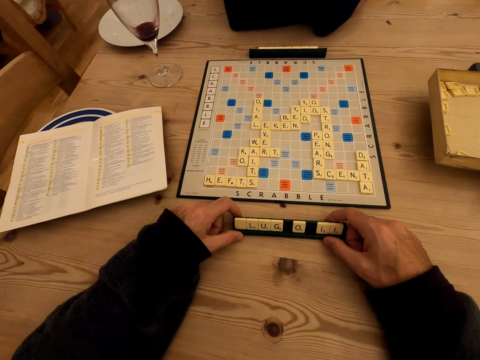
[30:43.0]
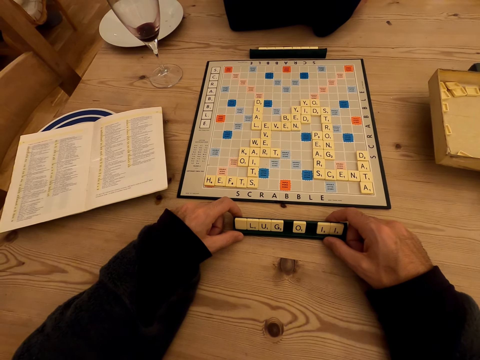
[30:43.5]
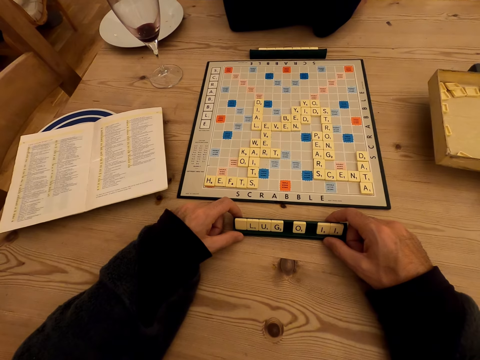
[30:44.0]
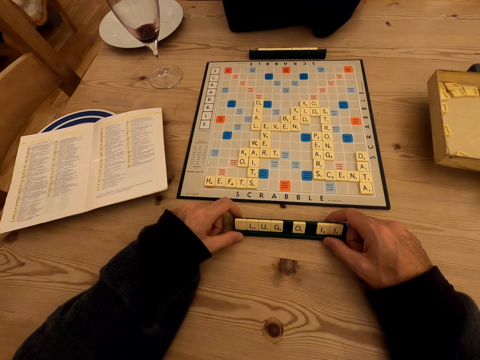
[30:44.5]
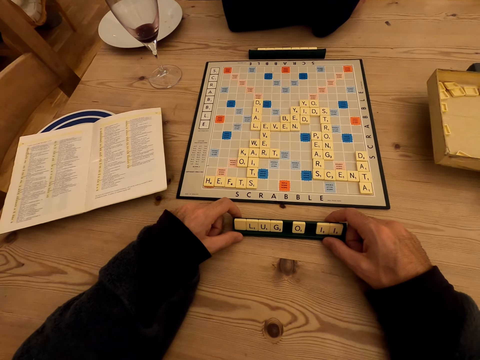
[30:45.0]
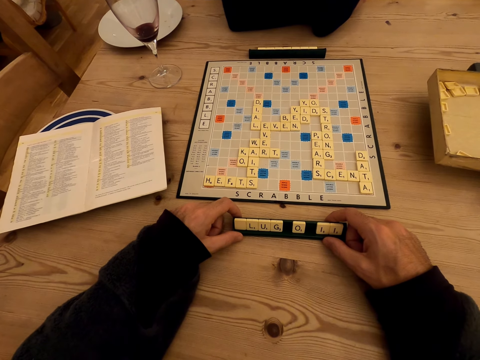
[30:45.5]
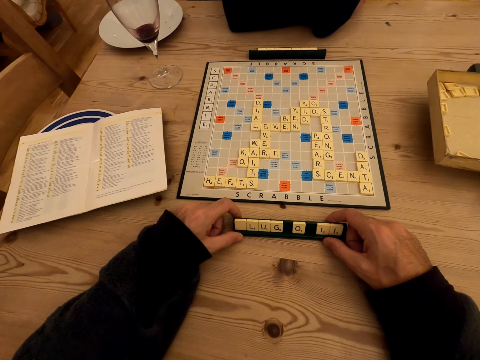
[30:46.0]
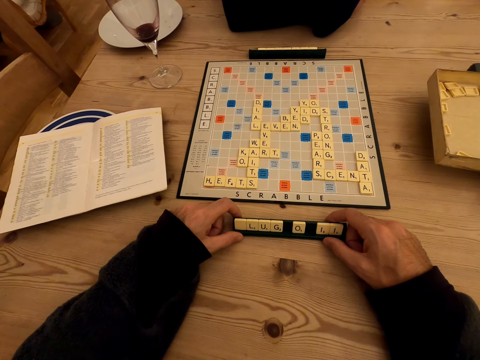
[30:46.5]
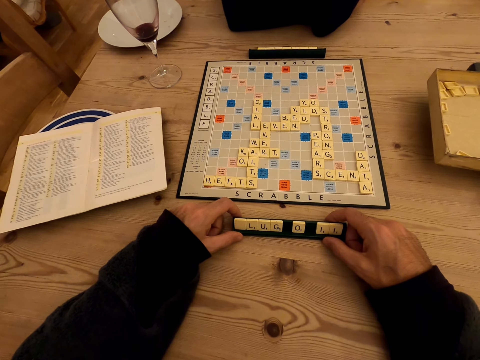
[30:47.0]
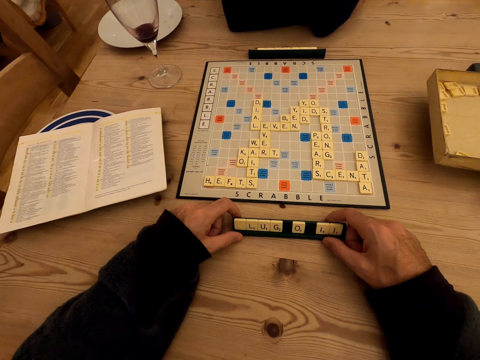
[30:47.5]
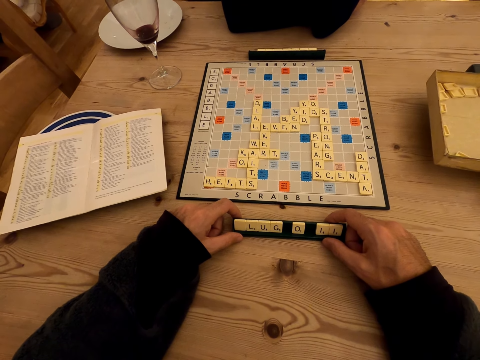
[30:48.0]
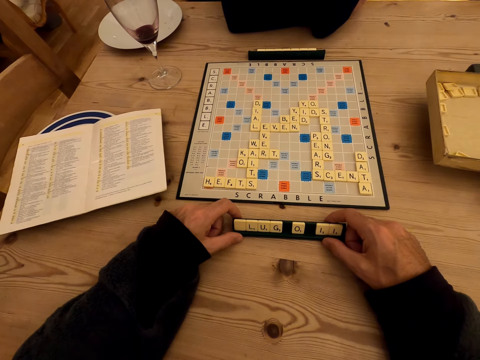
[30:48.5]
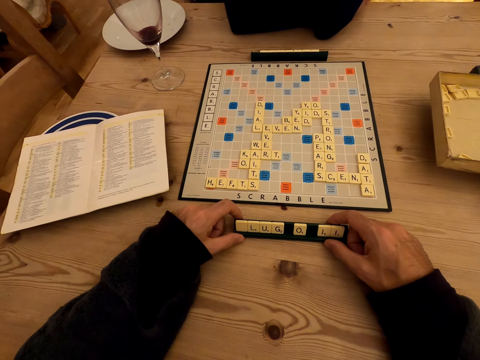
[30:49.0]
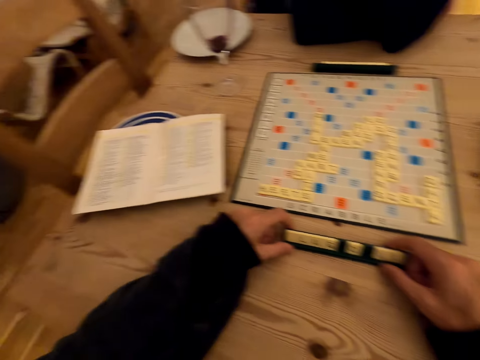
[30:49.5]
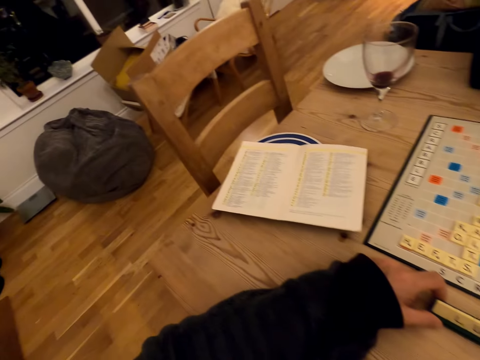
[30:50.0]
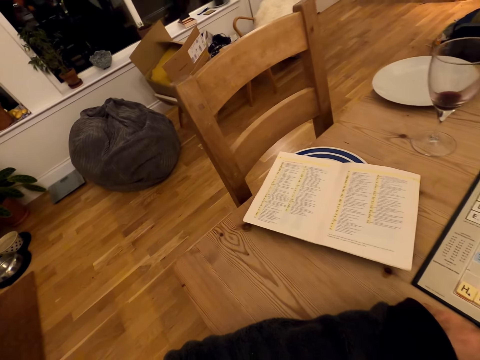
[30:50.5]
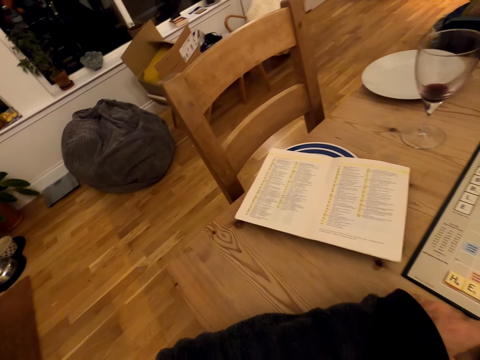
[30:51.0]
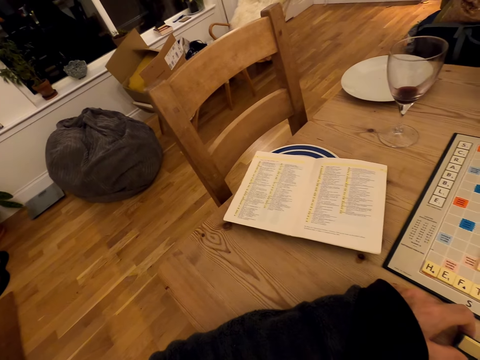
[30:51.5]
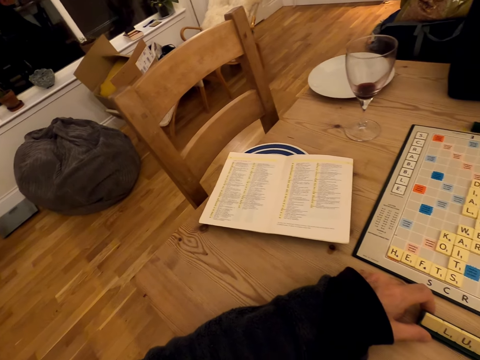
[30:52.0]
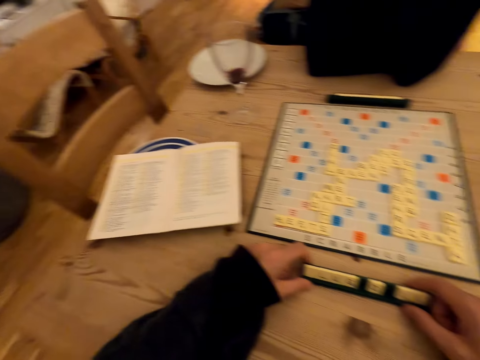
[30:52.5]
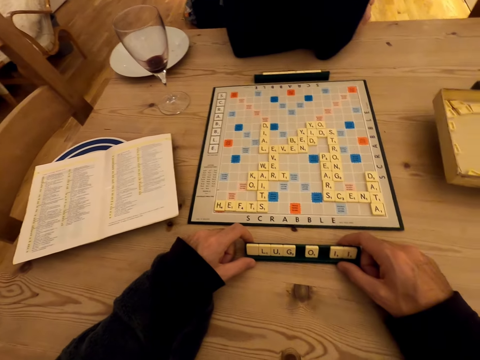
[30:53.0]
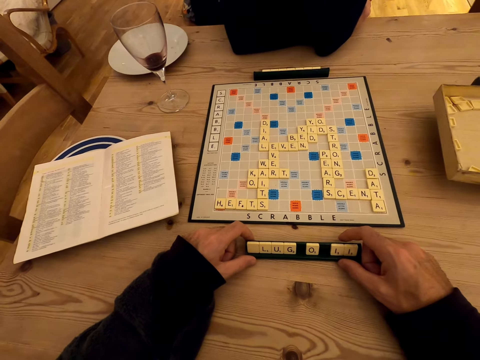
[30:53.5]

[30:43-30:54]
The camera wearer looks around. They look at the book.

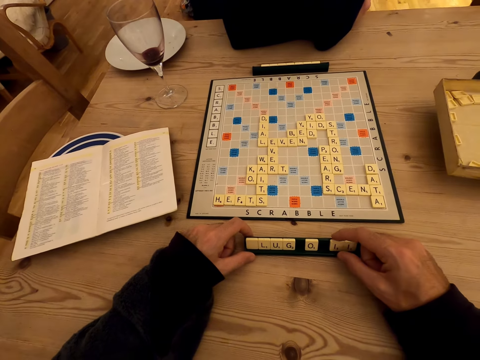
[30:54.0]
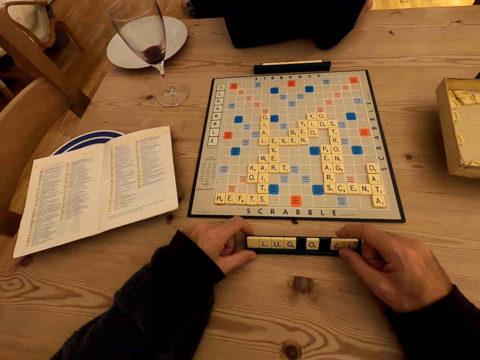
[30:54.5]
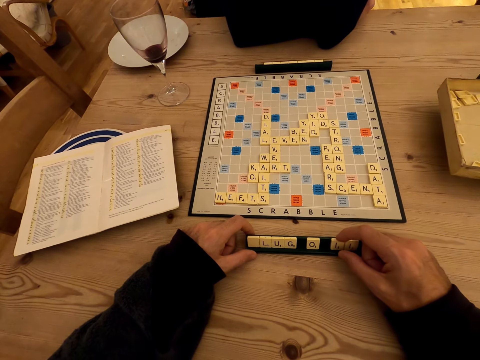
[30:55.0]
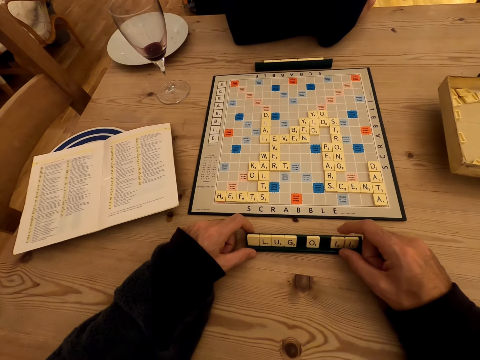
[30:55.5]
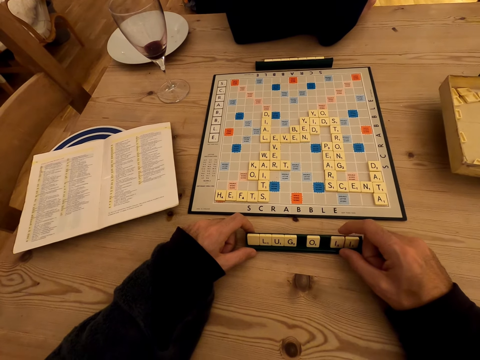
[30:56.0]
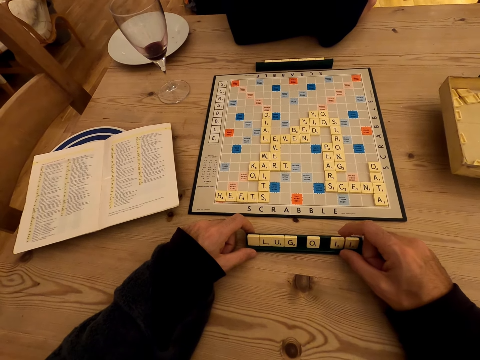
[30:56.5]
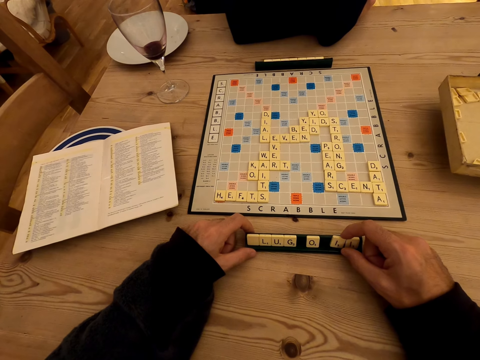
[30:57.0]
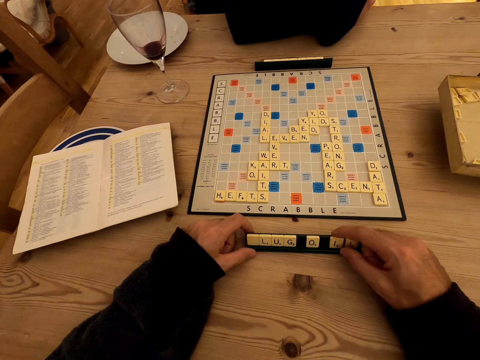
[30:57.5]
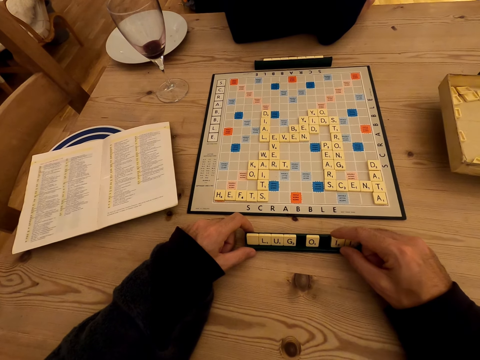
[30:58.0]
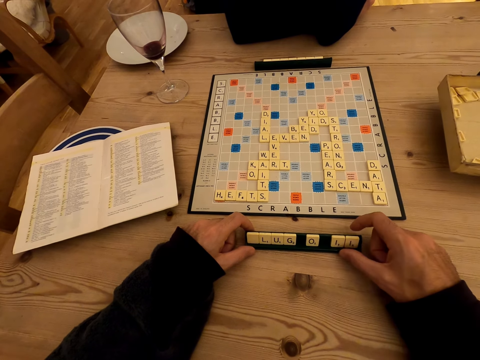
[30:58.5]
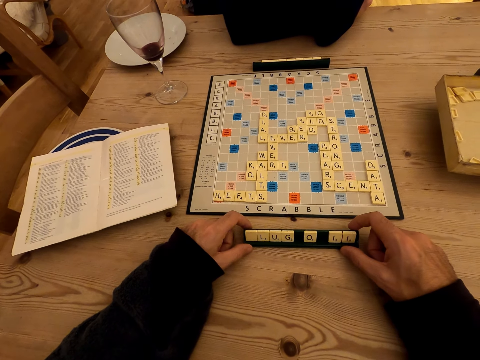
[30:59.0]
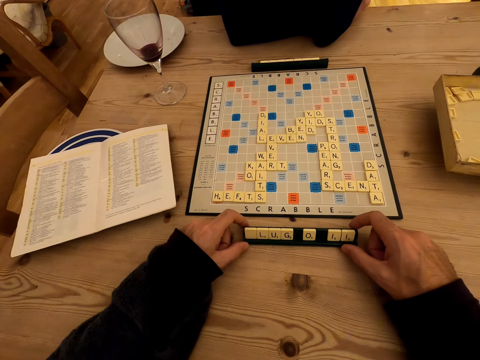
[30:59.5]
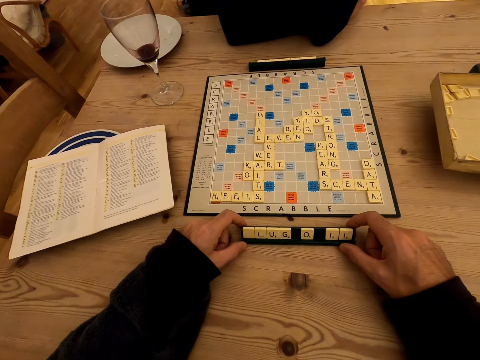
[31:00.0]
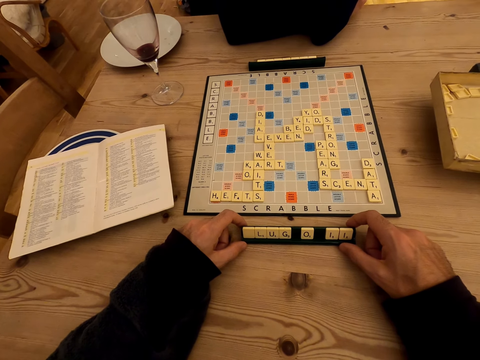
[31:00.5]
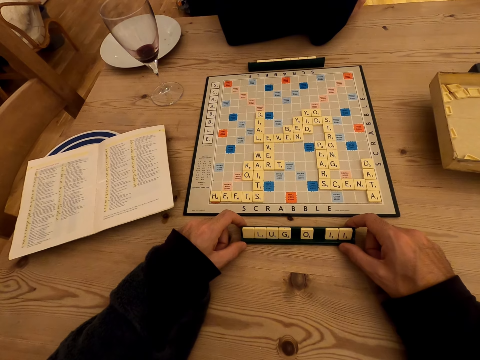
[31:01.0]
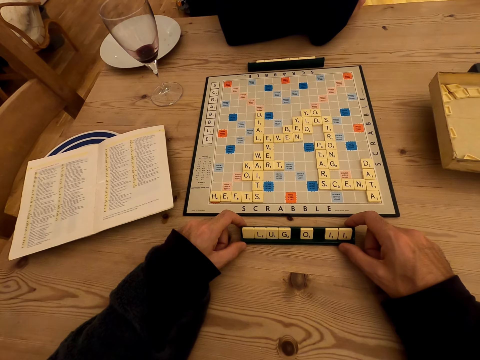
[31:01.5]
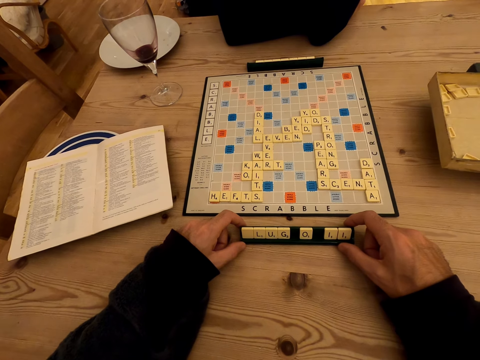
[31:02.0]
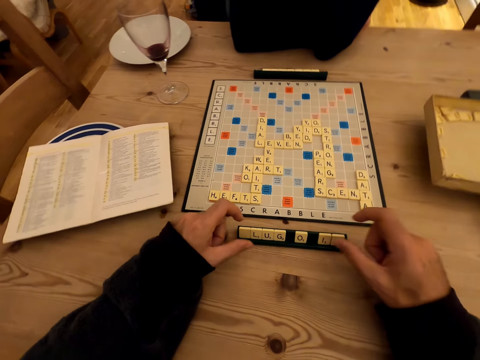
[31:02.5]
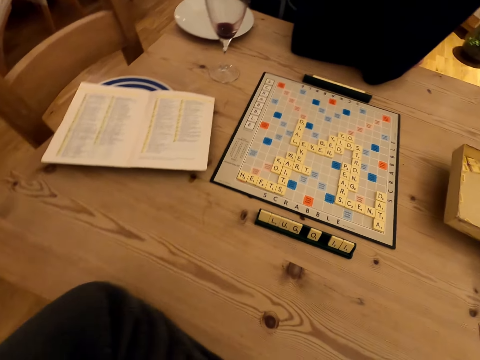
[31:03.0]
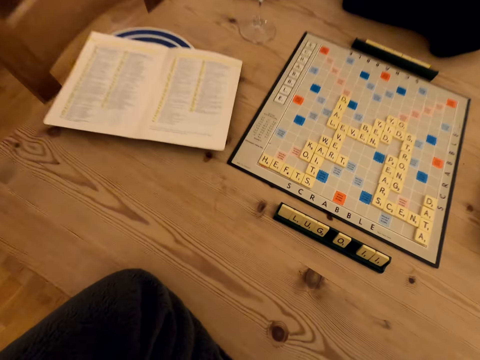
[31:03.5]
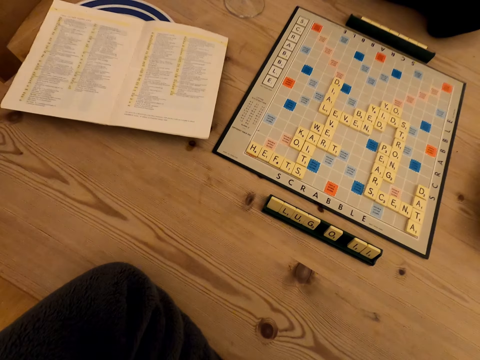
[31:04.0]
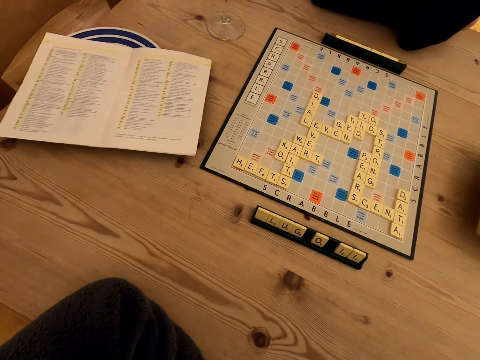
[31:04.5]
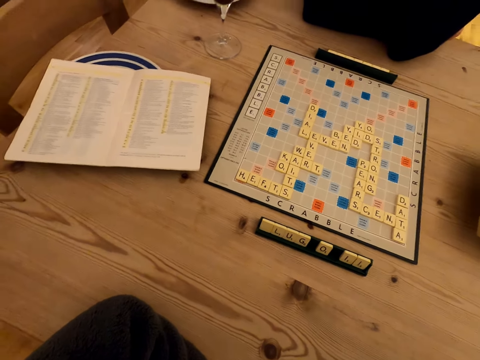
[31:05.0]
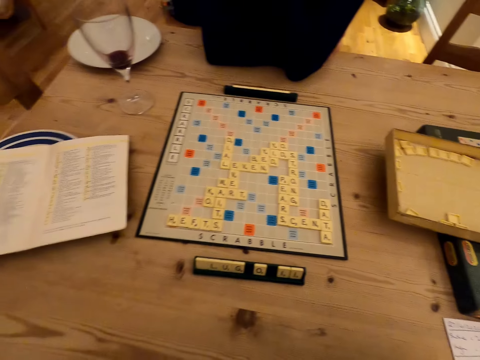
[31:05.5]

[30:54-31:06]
A man taps a letter with a finger. The man moves letters. The camera wearer stares at the scrabble game.

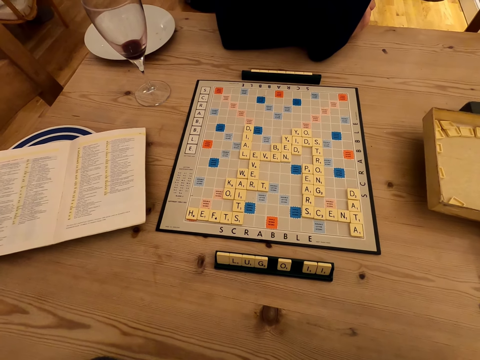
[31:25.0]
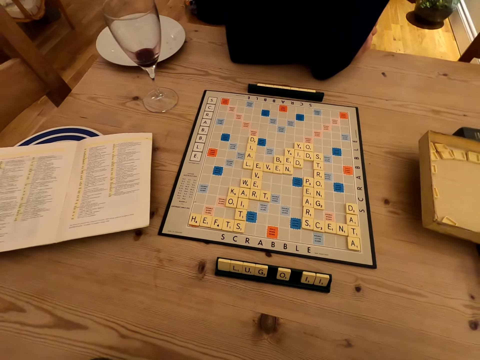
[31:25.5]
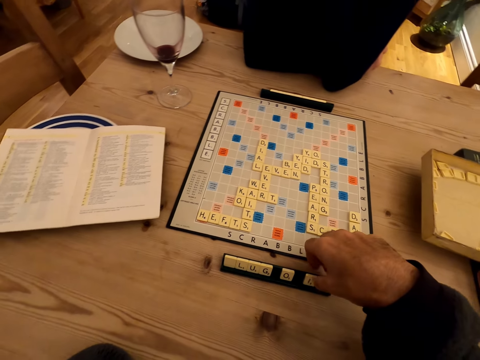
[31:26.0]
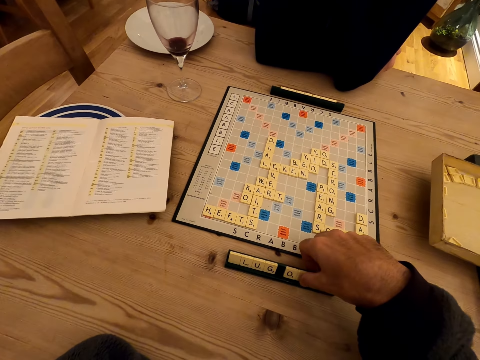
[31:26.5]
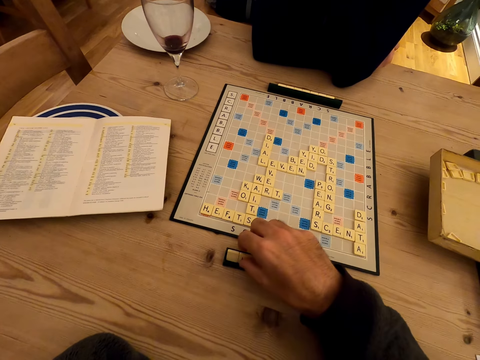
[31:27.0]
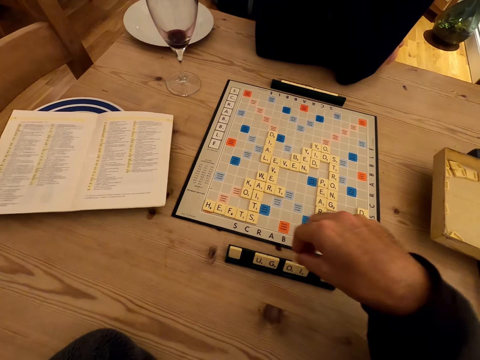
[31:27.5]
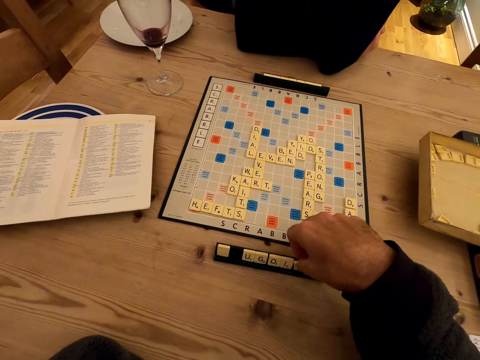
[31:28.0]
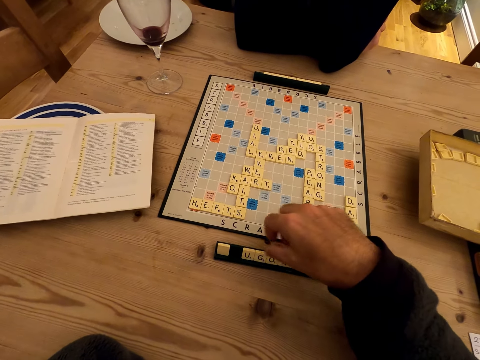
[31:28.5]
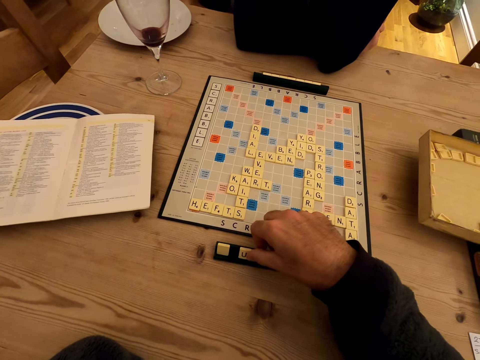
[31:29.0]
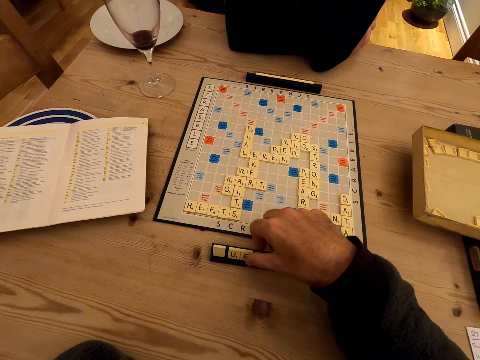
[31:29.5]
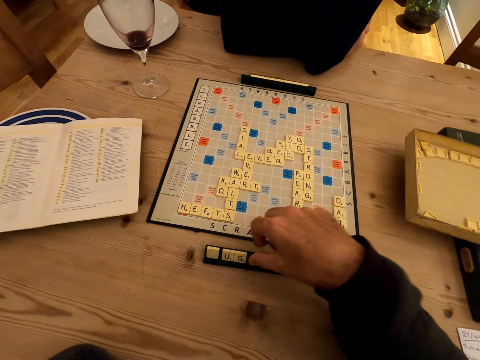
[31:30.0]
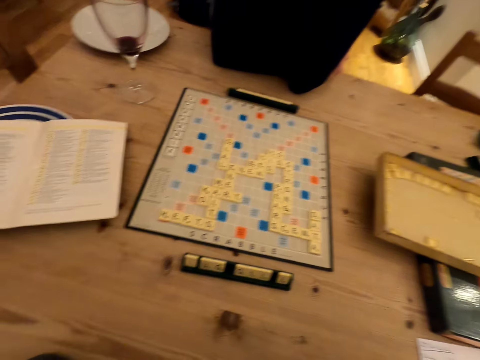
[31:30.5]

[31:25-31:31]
A man moves letters. The man picks a letter, puts down a letter and moves letters.
